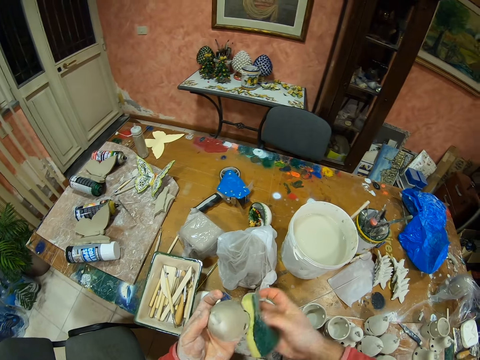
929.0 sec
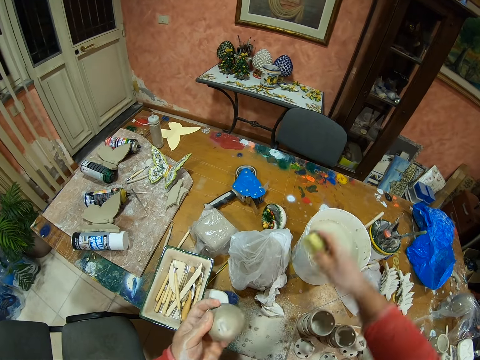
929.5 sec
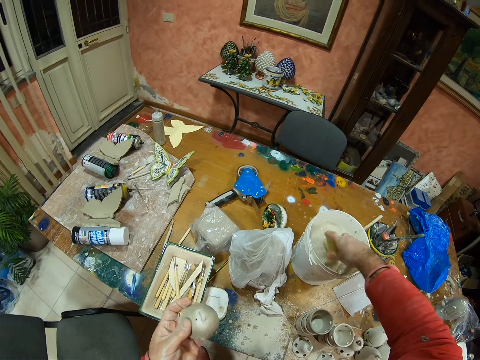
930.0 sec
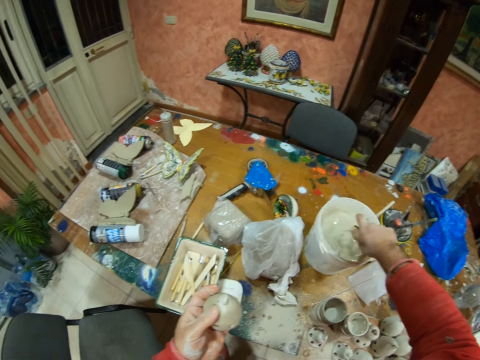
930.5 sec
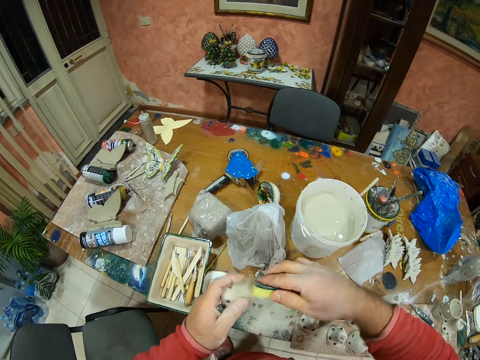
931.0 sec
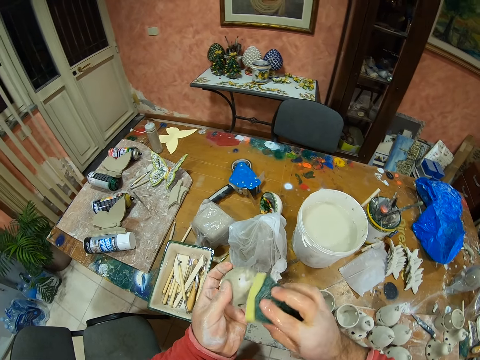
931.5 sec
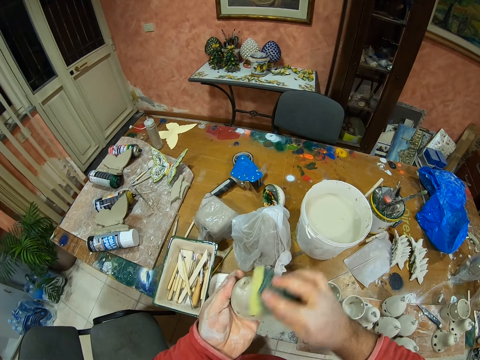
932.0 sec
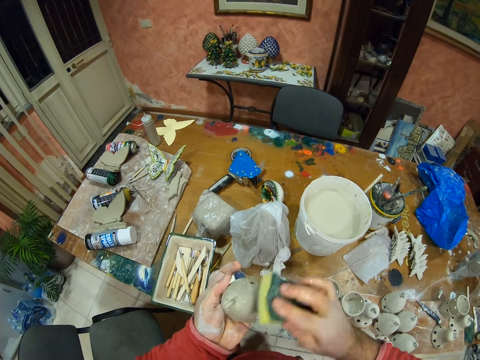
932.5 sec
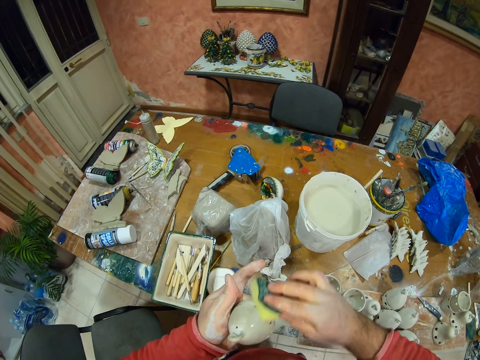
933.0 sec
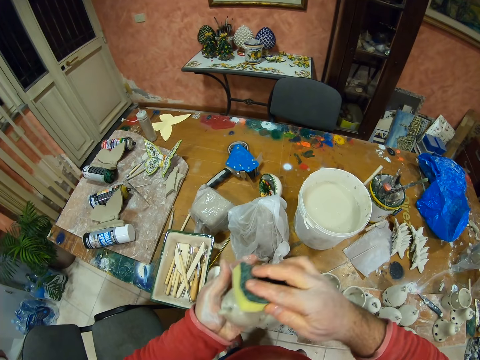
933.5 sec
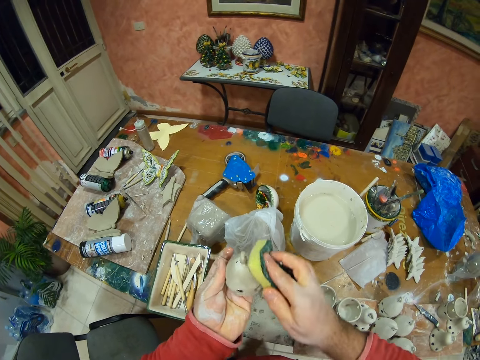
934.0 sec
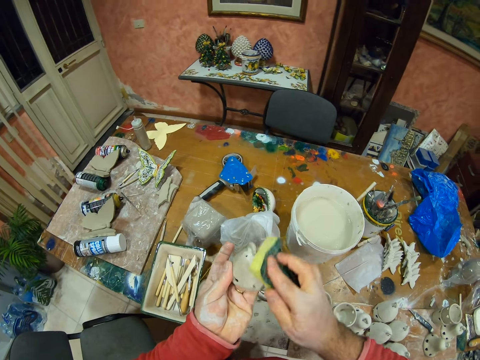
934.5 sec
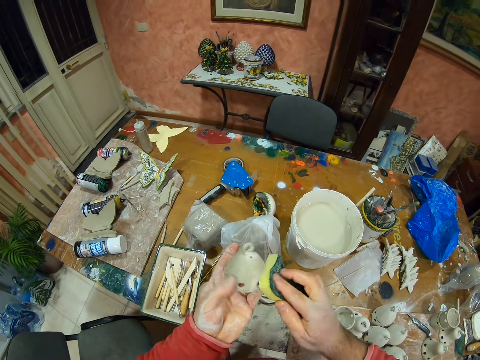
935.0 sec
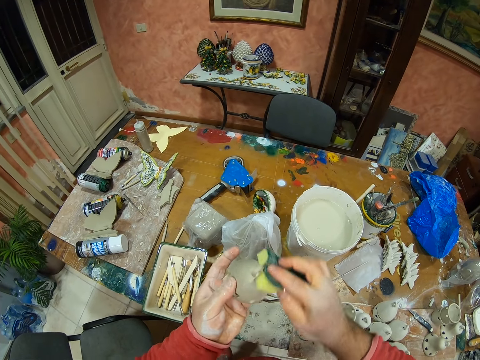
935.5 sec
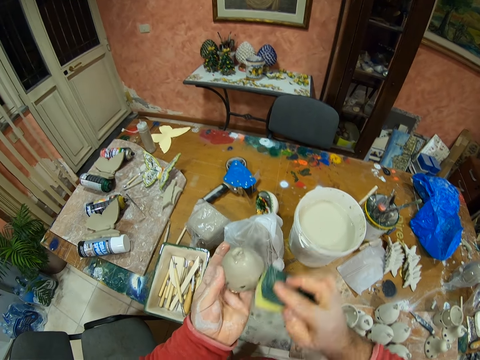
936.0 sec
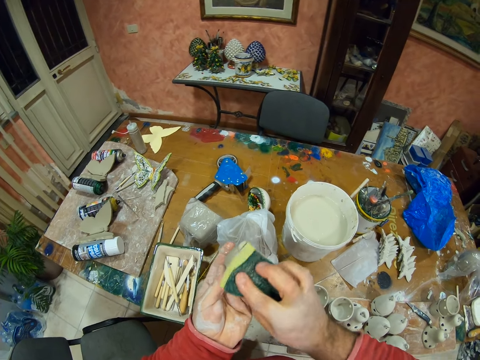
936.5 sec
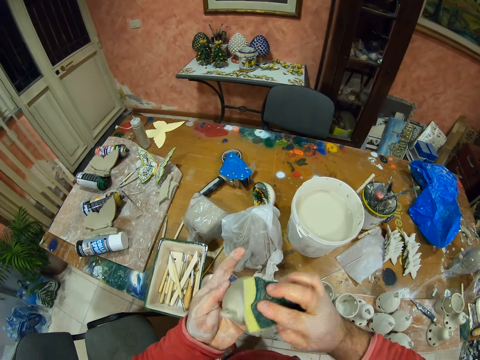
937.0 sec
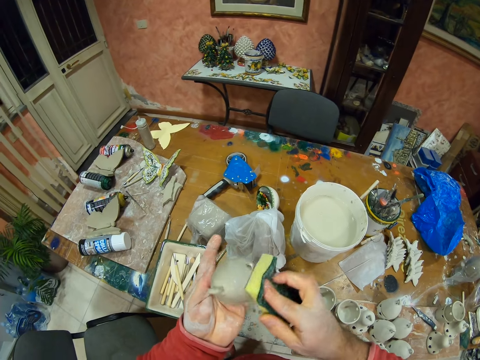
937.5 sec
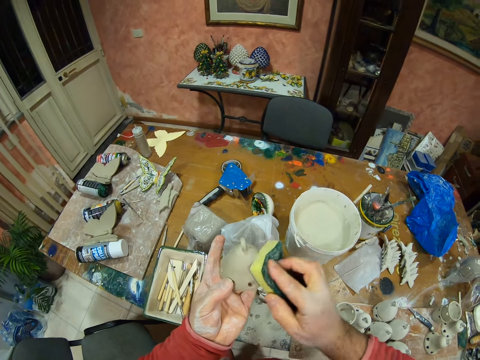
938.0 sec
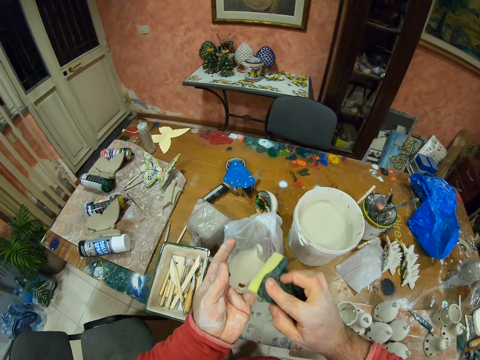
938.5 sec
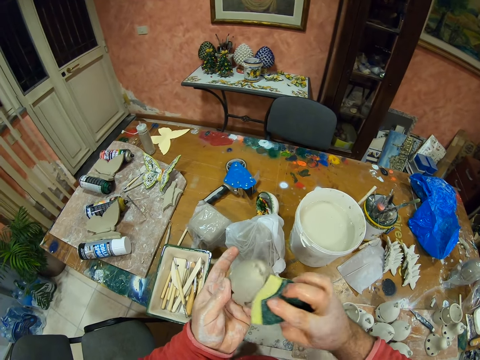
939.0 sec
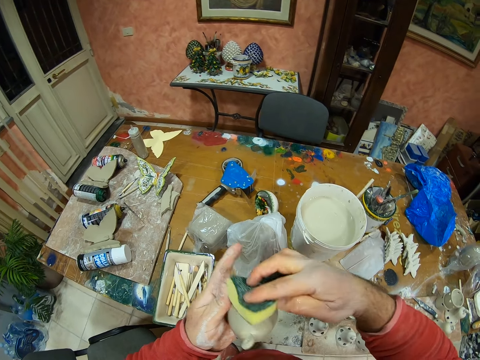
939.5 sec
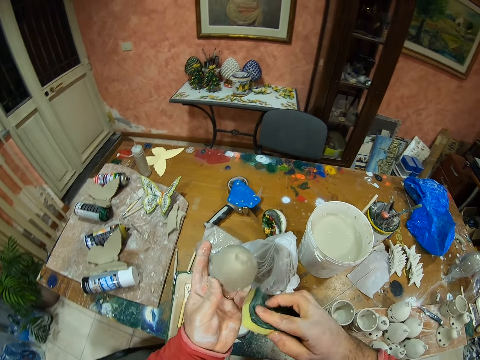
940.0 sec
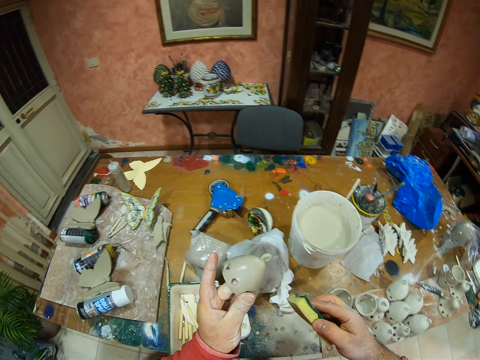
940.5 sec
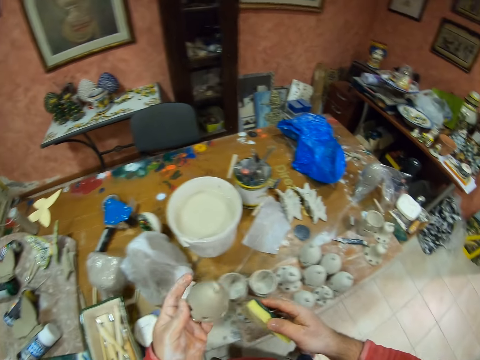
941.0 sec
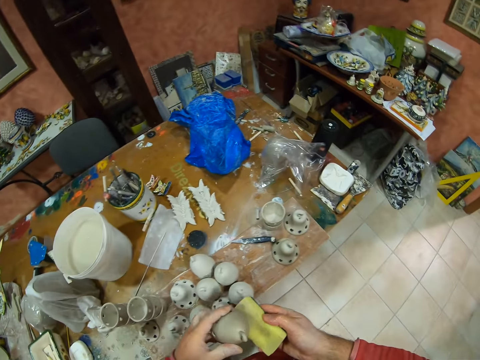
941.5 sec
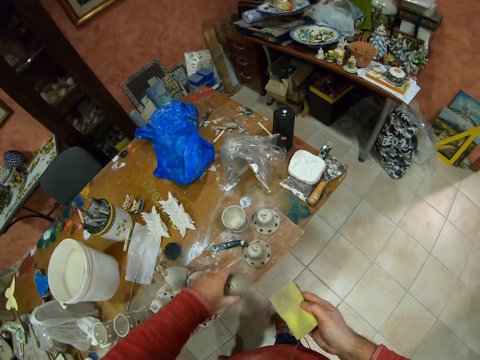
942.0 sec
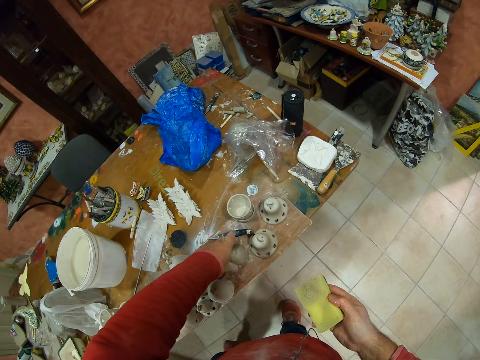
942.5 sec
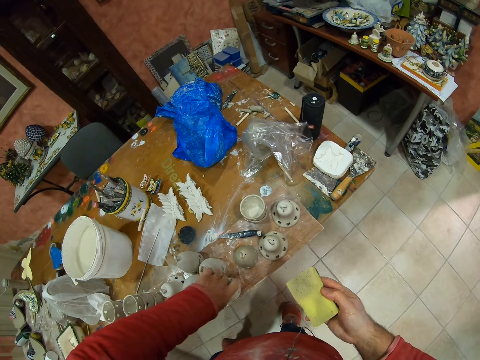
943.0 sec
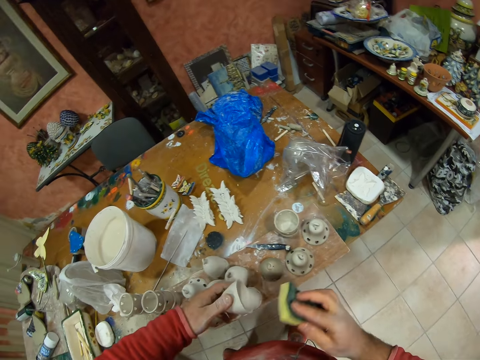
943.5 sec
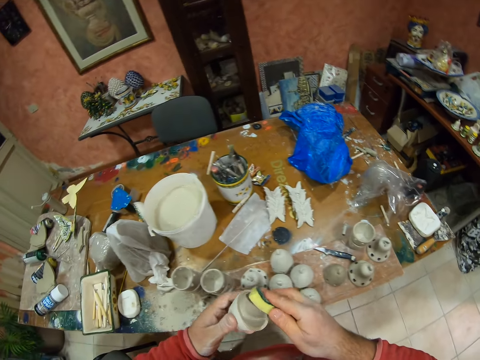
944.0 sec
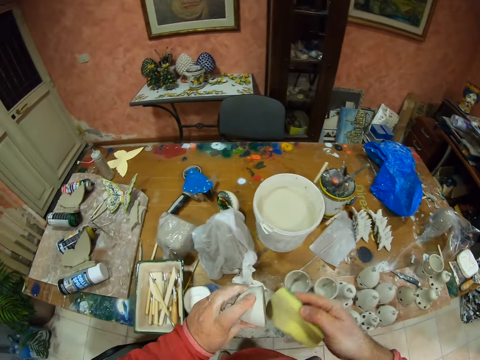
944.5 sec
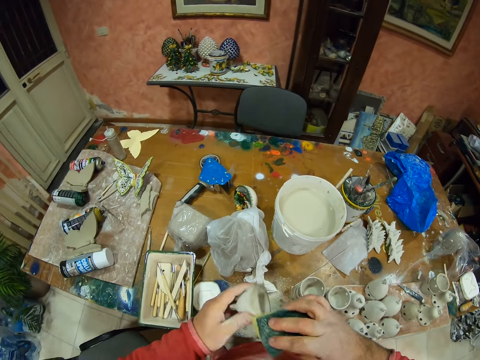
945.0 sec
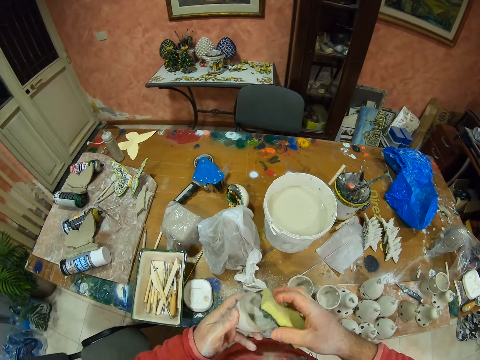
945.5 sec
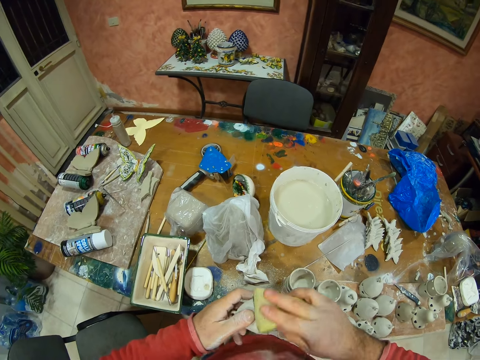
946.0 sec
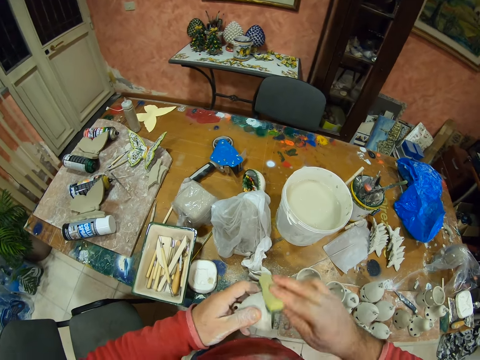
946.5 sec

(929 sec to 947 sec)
The camera wearer dips the sponge on the water bucket. They squeeze water from the sponge. They wipe the pottery with the sponge. They place the pottery on the table. They pick up the pottery from the table. They wipe the pottery with the sponge.

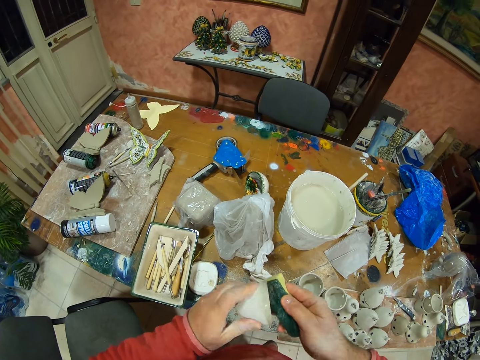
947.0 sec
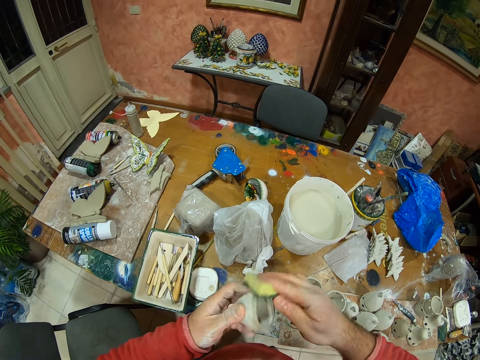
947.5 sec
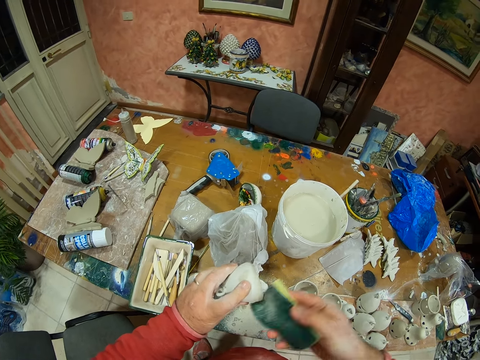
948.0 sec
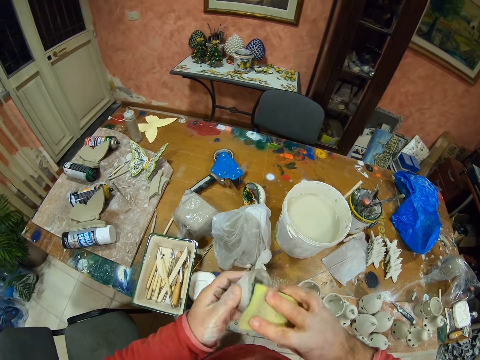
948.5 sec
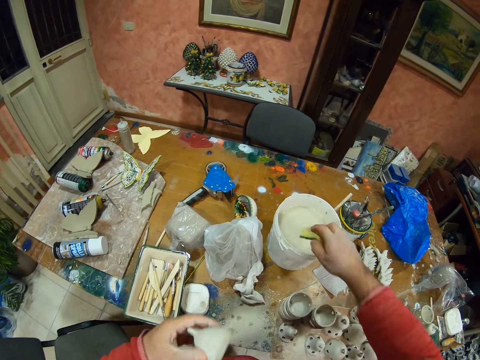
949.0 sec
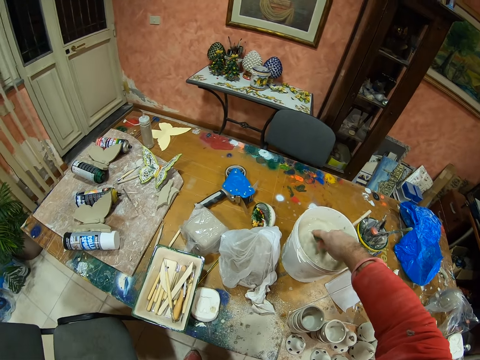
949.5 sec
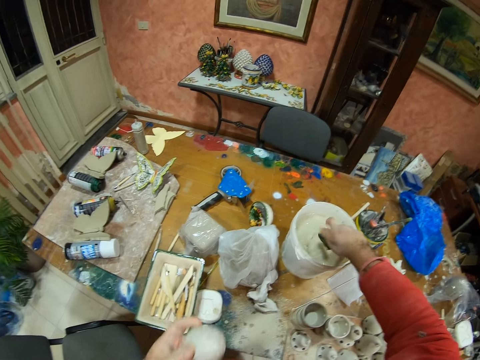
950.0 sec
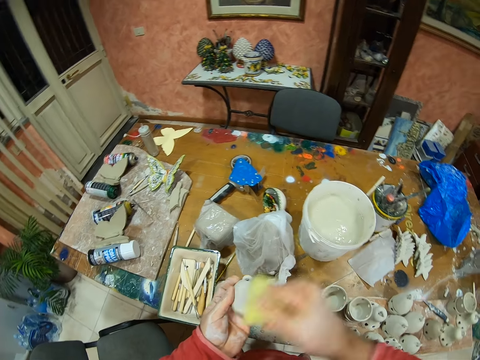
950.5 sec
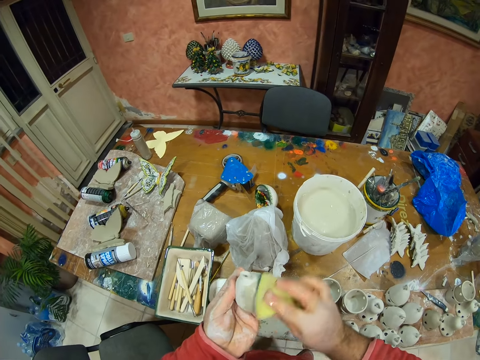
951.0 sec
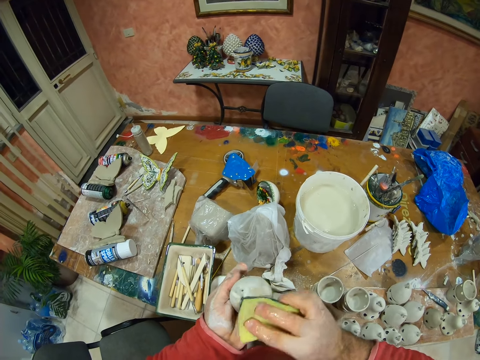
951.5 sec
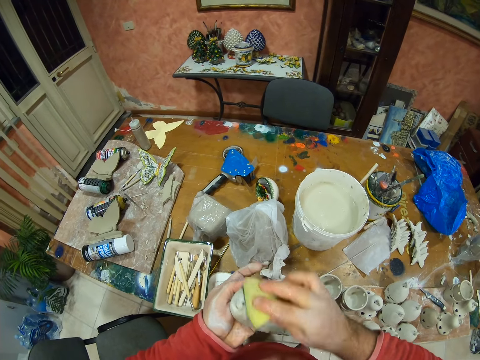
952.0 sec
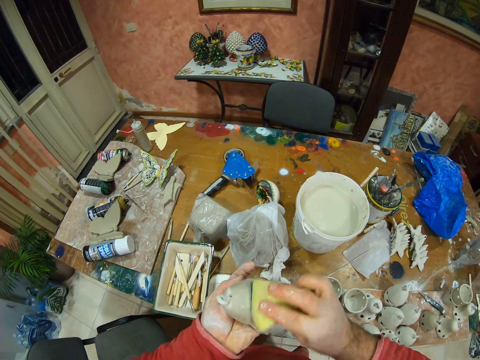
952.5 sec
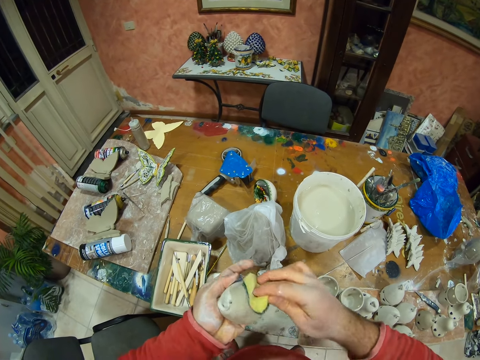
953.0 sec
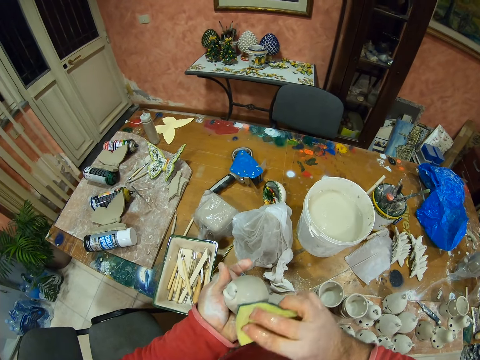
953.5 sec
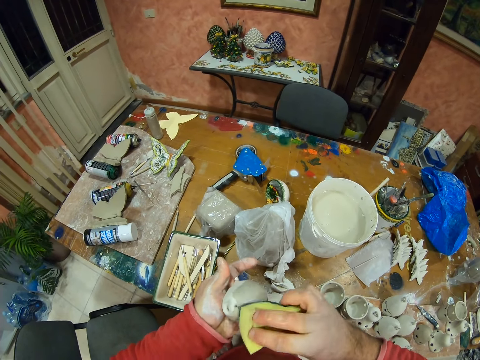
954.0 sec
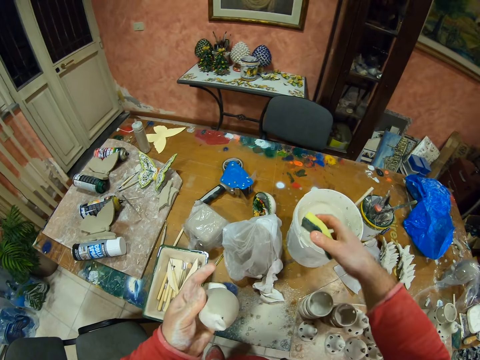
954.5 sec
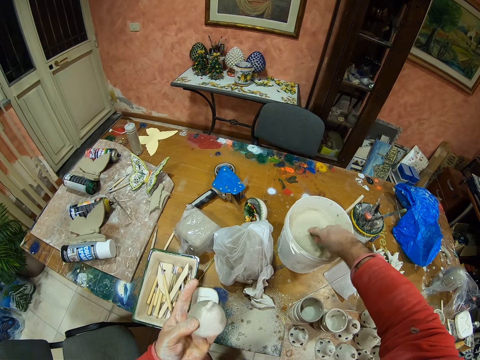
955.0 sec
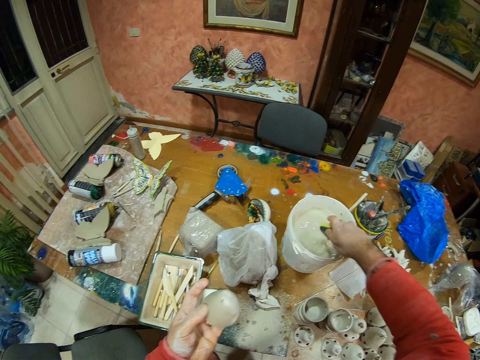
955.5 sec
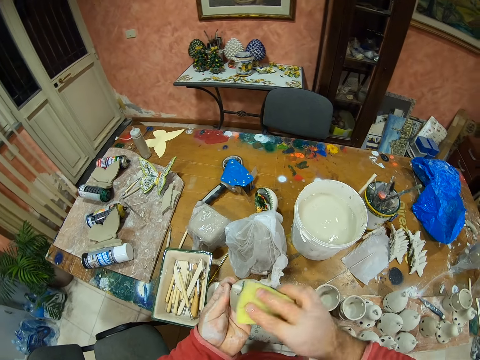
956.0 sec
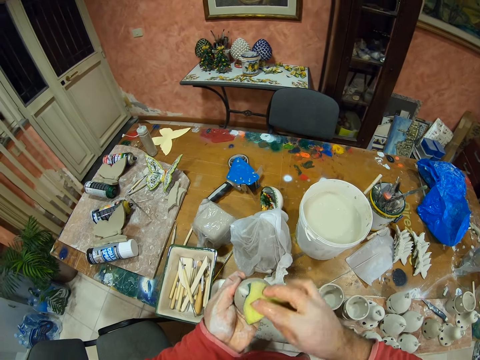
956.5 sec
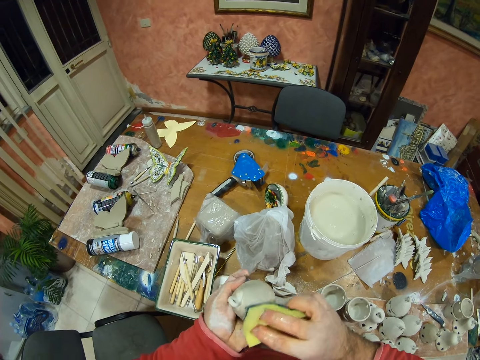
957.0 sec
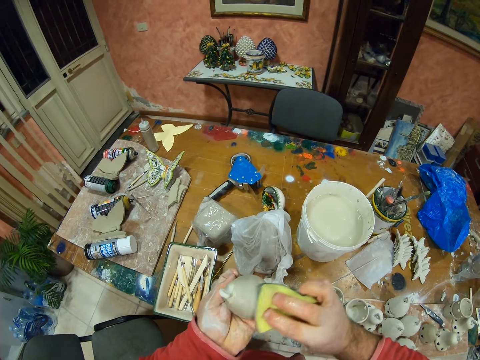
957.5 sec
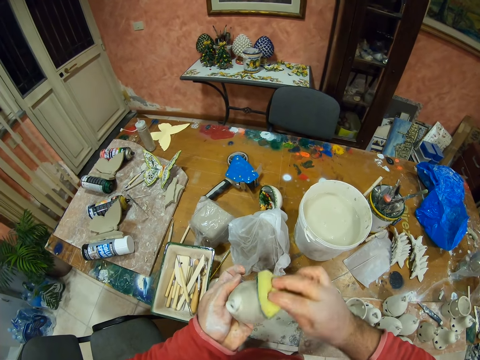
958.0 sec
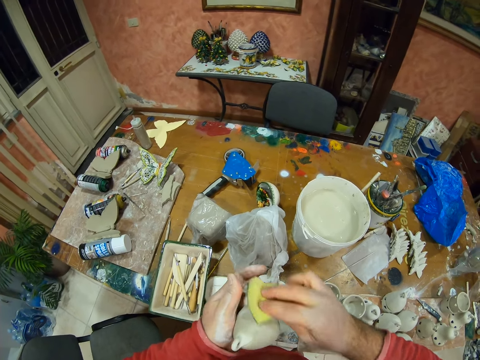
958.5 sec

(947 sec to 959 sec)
The camera wearer dips the sponge on the water bucket. They squeeze water from the sponge. They wipe the pottery with the sponge. They dip the sponge on the water bucket. They squeeze water from the sponge. They wipe the pottery with the sponge.
